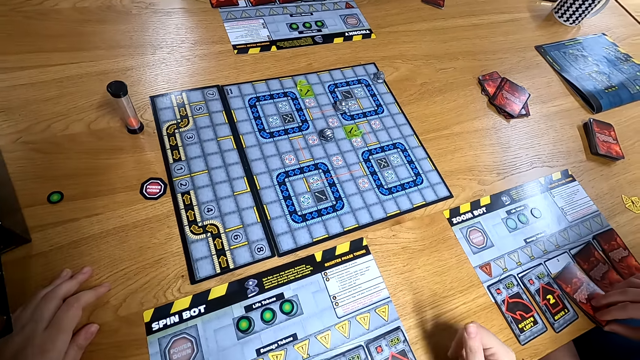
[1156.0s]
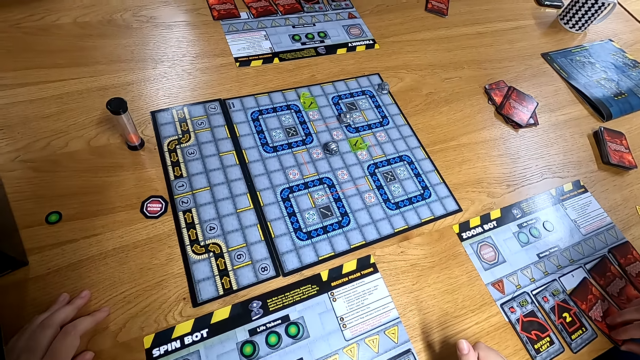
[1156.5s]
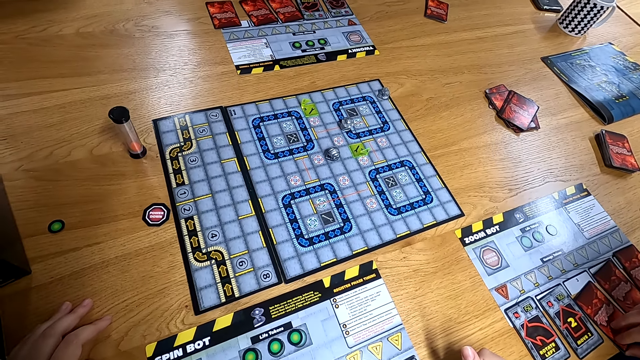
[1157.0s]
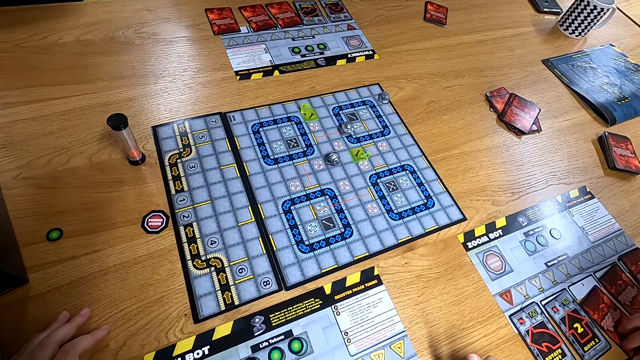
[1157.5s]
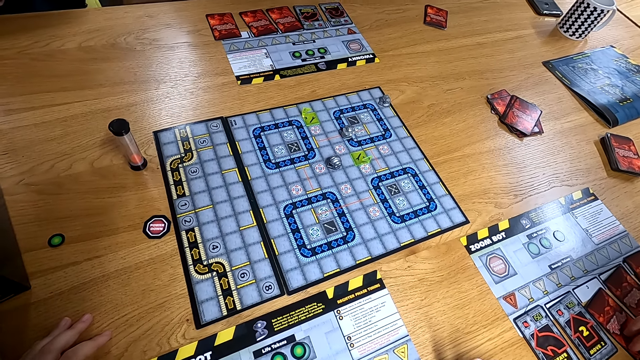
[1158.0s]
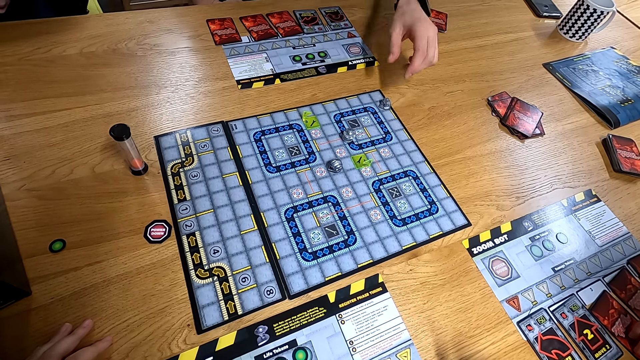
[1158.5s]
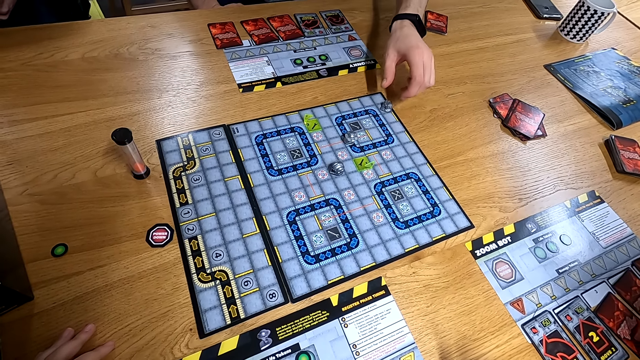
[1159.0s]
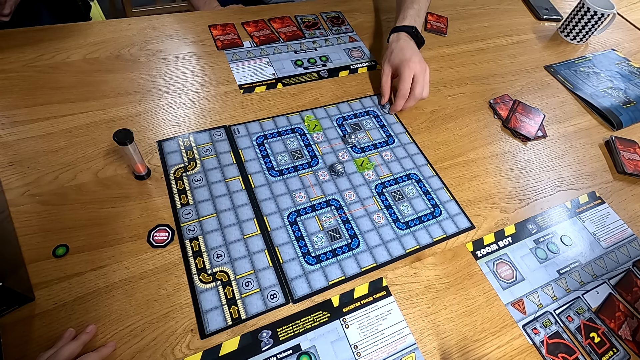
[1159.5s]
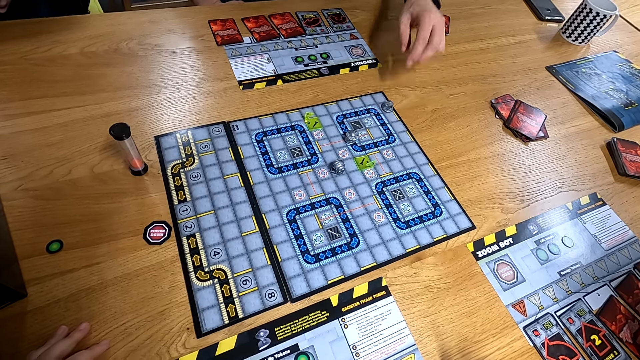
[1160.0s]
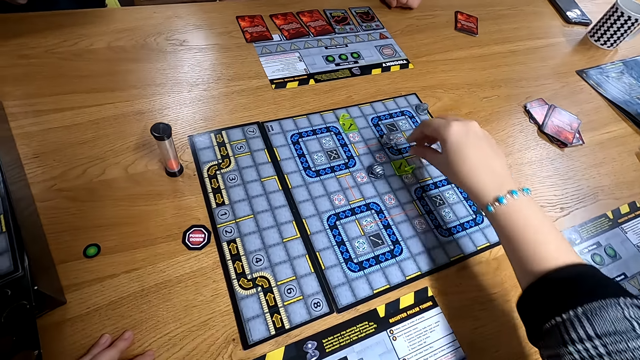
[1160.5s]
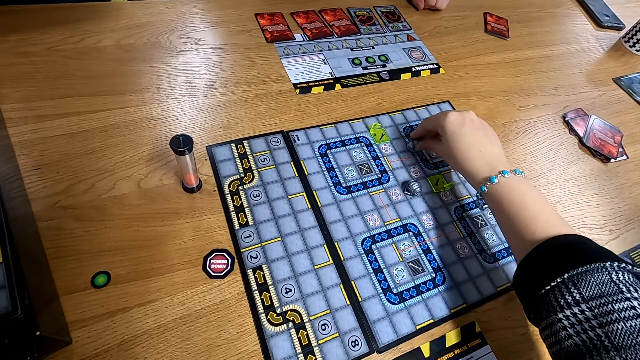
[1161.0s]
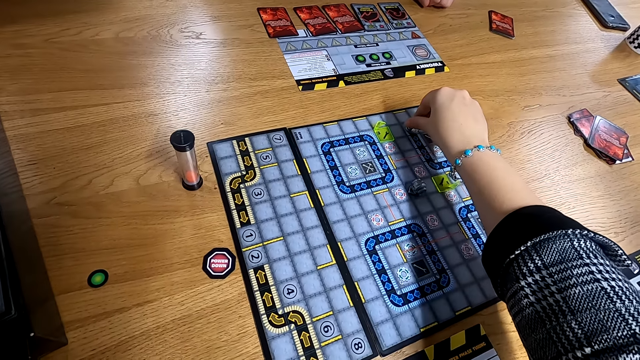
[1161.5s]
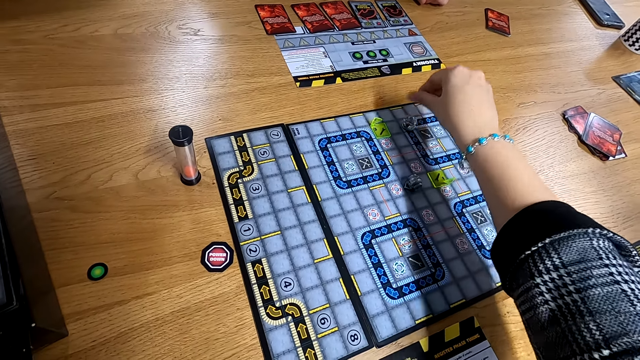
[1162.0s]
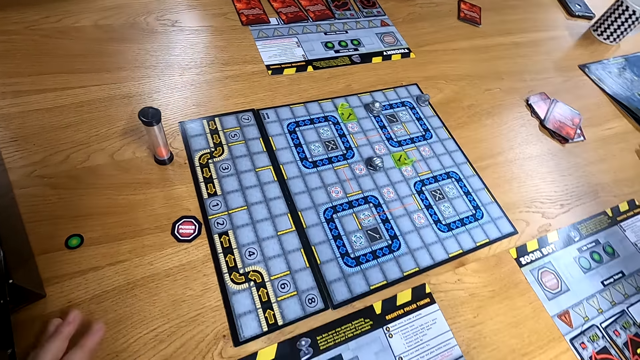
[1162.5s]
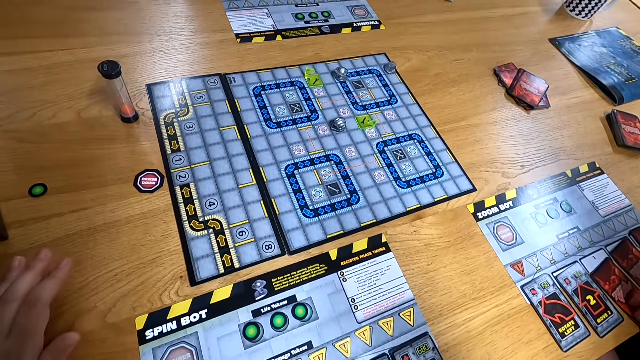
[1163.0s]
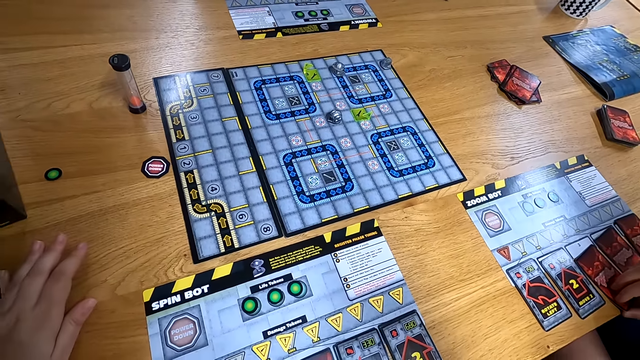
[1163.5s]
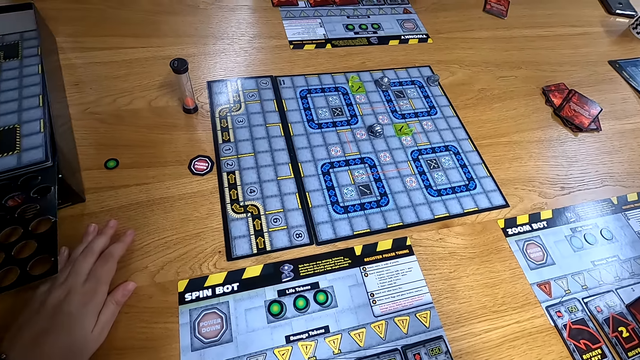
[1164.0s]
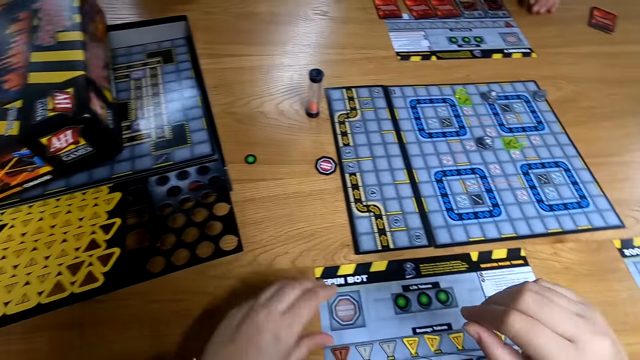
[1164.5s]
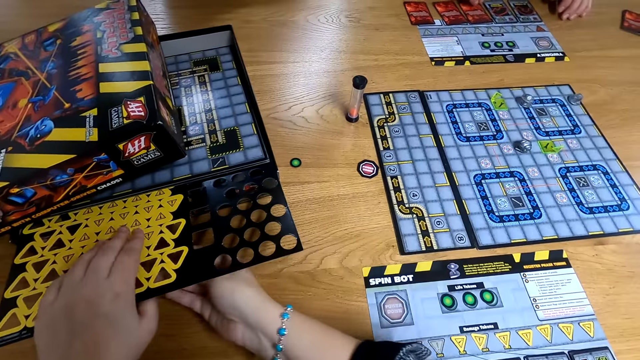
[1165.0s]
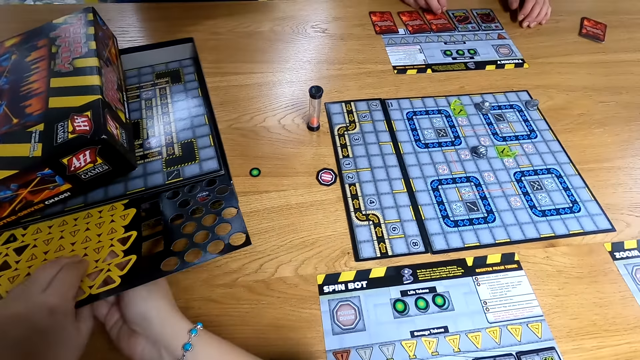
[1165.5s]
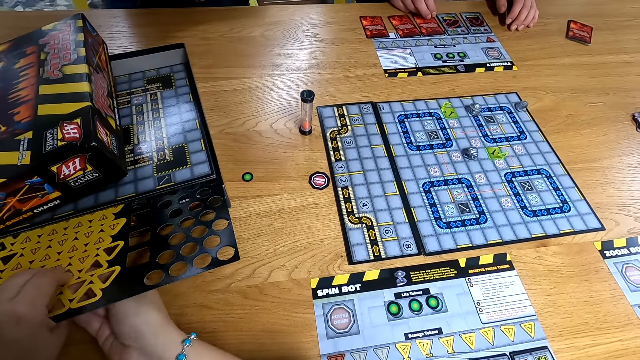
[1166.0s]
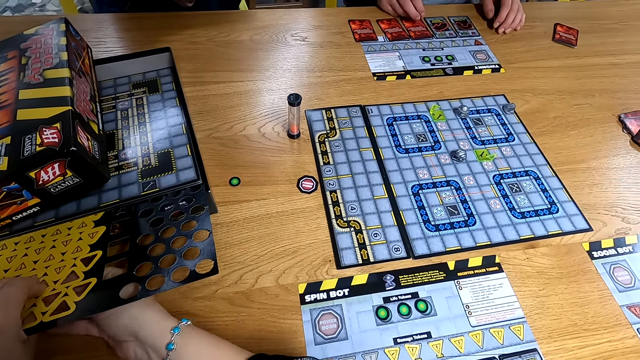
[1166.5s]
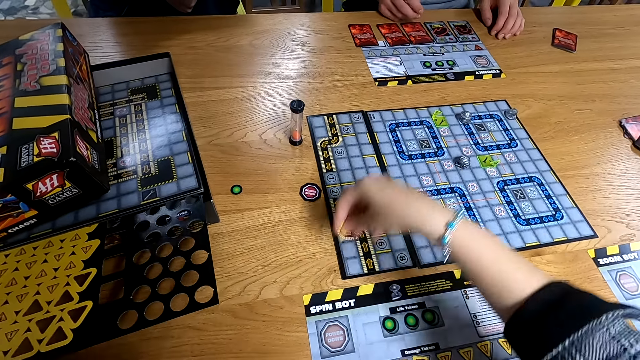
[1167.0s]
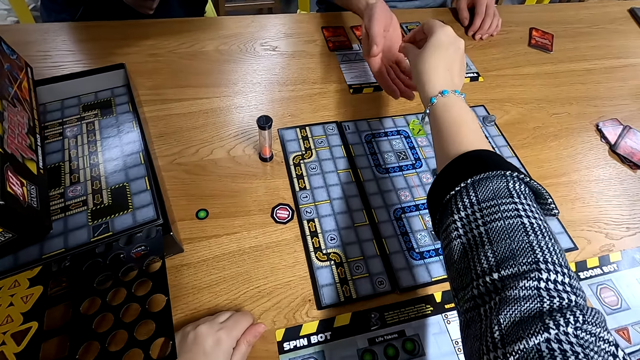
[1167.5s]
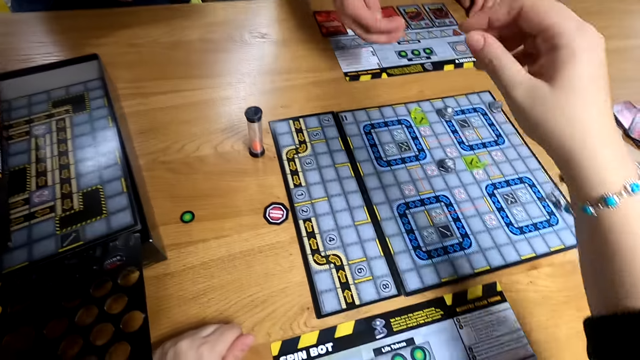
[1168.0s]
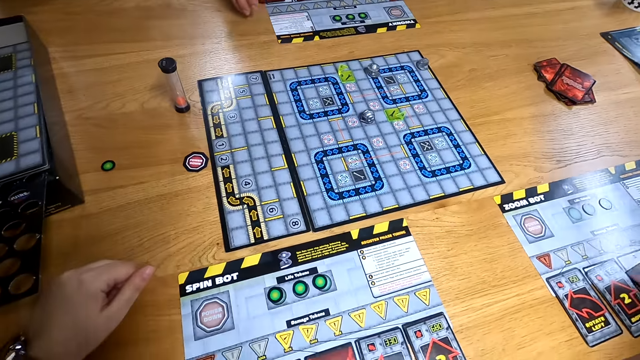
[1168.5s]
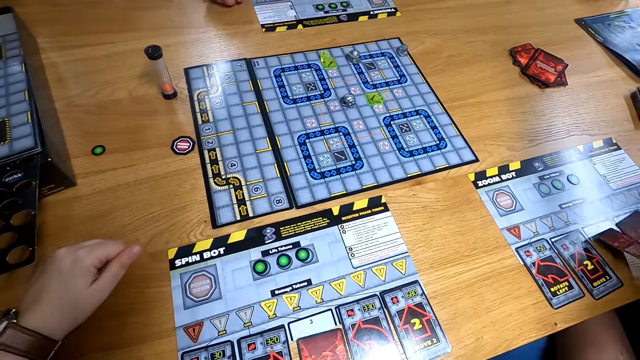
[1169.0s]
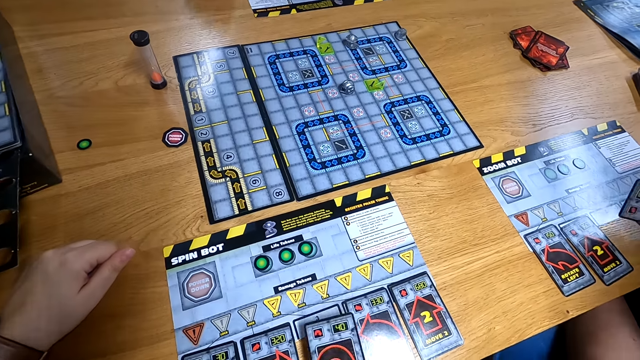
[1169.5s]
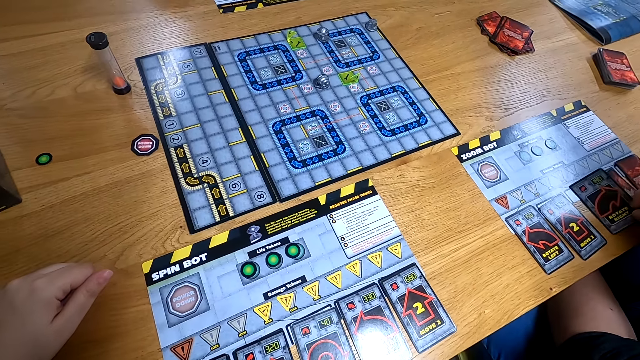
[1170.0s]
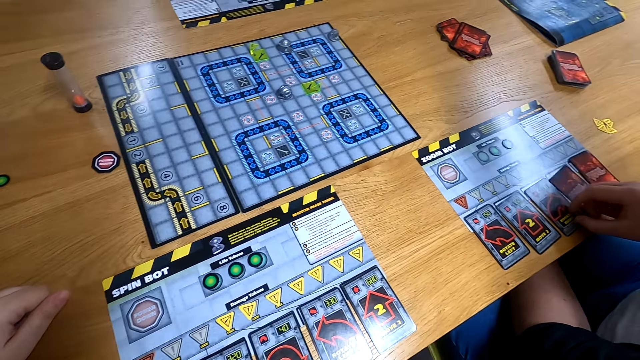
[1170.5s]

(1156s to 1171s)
The camera wearer puts her right hand on the table. The man plays the counter on the central board with his left hand. The camera wearer plays the counter on the central board with her right hand. Another man moves something. The camera wearer plucks a yellow triangle from a black board with both hands. She passes the yellow triangle to the first man with her right hand. The woman opens the card on the side board with her left hand.

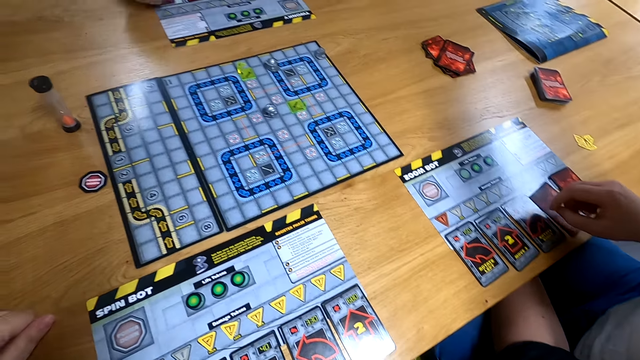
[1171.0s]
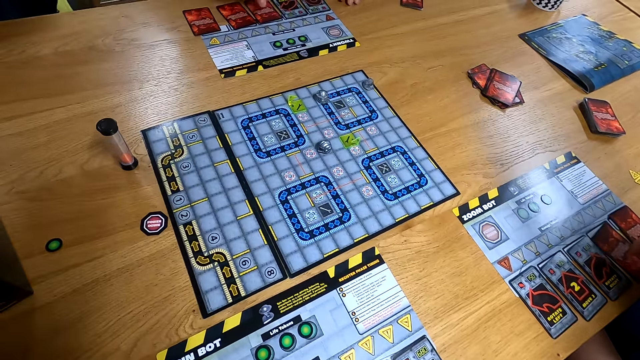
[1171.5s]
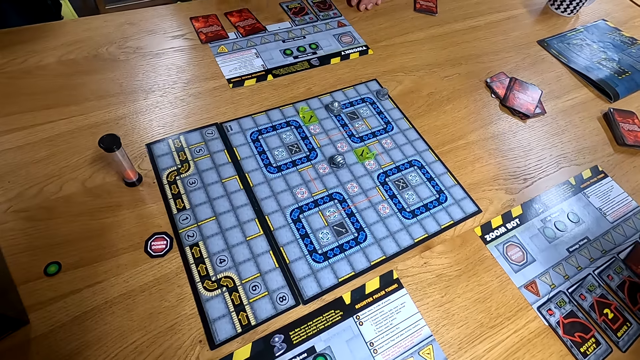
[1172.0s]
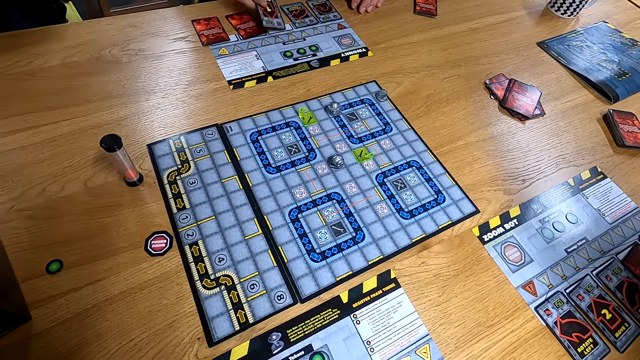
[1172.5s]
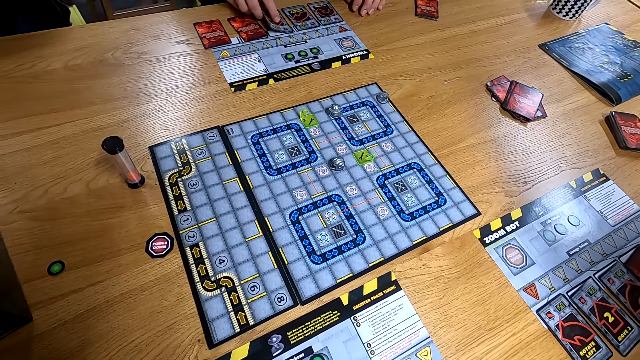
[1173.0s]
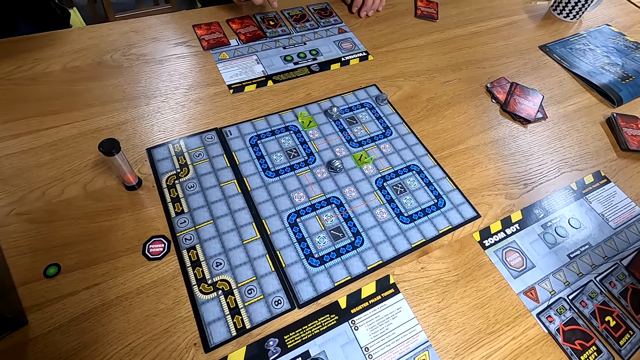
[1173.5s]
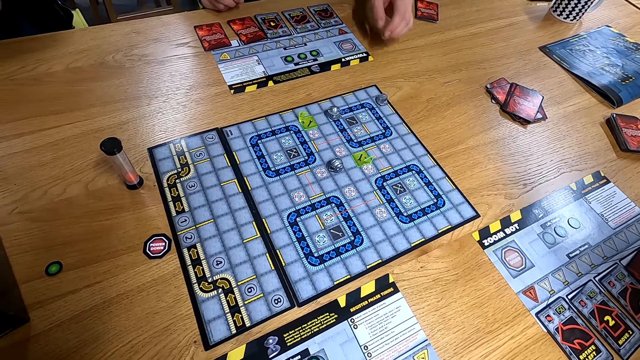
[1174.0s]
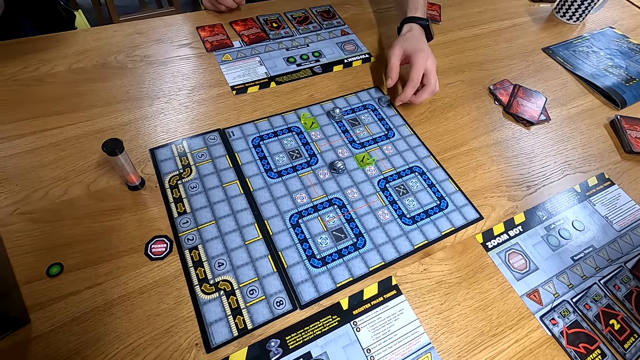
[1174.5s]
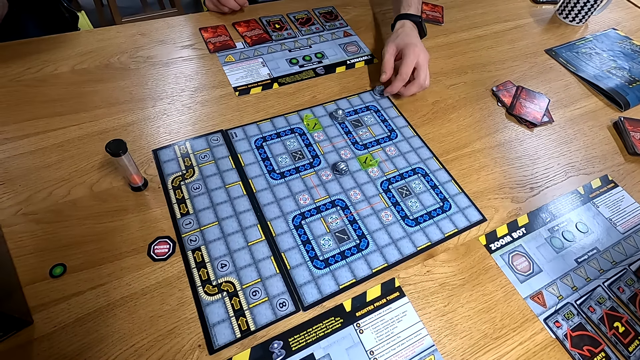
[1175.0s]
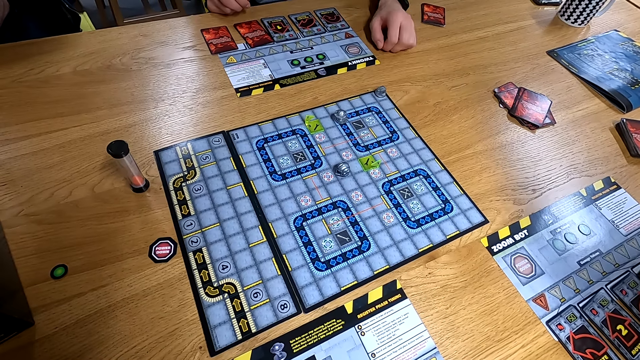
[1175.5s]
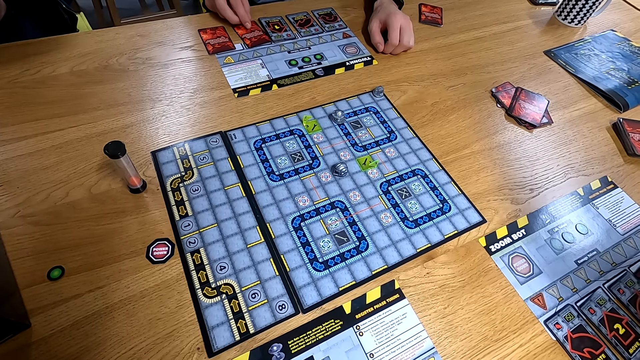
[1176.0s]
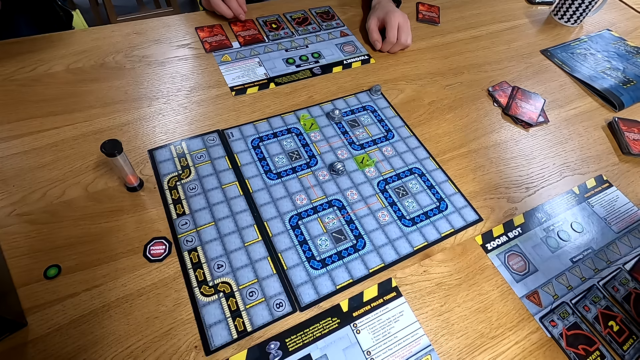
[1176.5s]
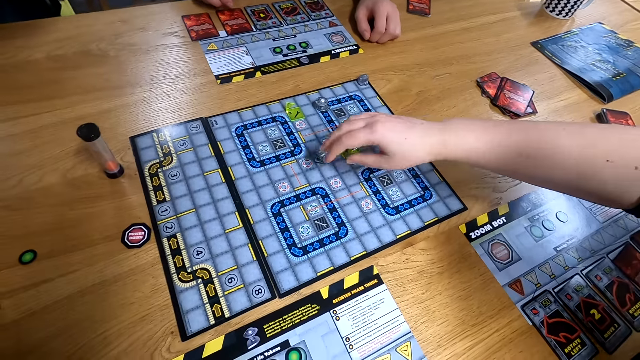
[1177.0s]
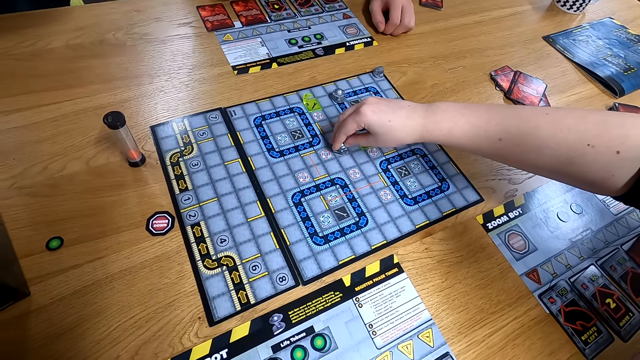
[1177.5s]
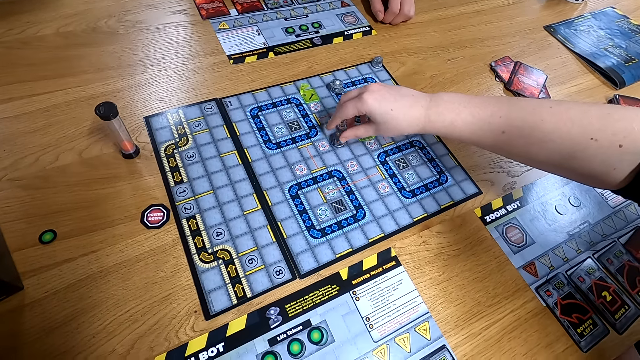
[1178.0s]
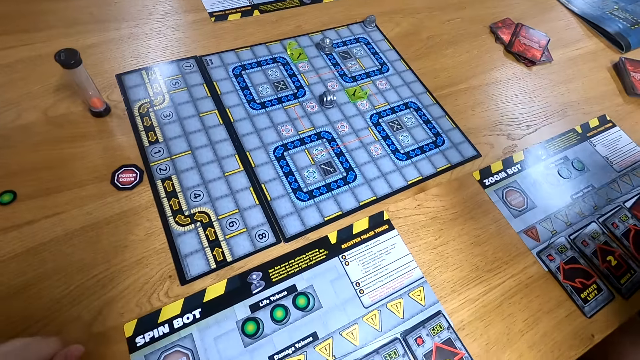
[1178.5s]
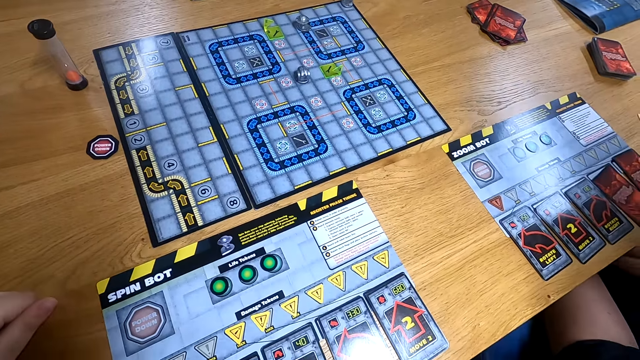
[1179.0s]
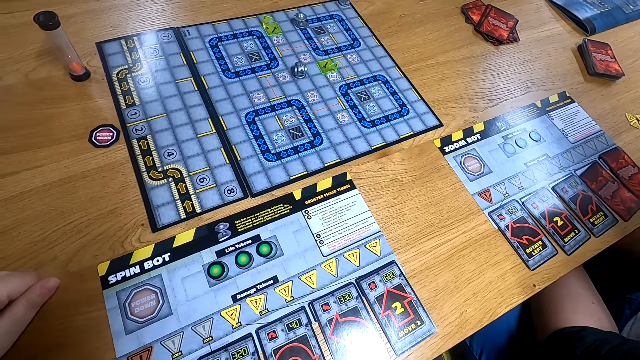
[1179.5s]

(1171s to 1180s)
The man puts the yellow triangle on the side board with his right hand. Another man opens the card on the side board with his left hand. The first man plays the counter on the central board with his left hand, puts his left hand on the table, and touches the card on the side board with his right hand. The woman plays the counter on the central board with her right hand.
